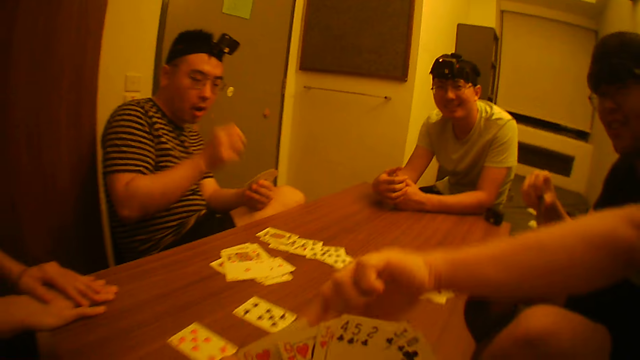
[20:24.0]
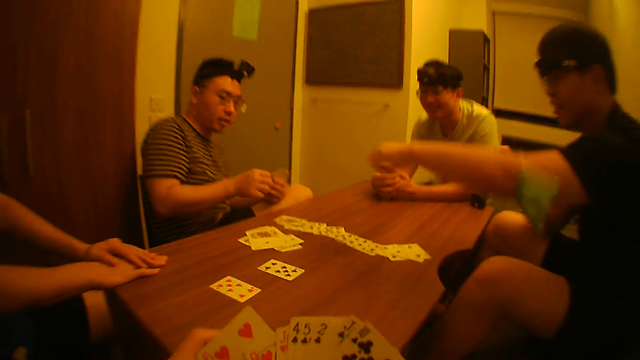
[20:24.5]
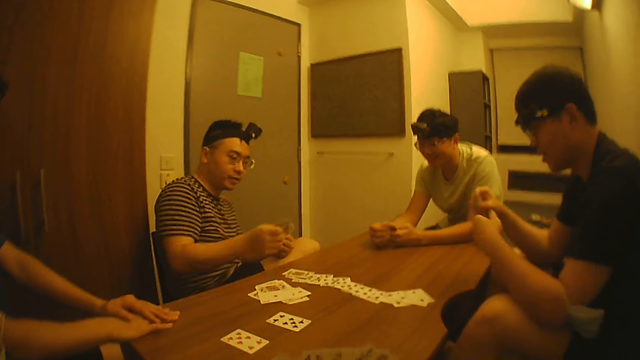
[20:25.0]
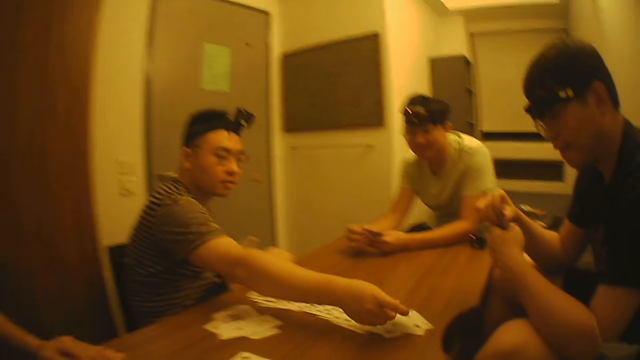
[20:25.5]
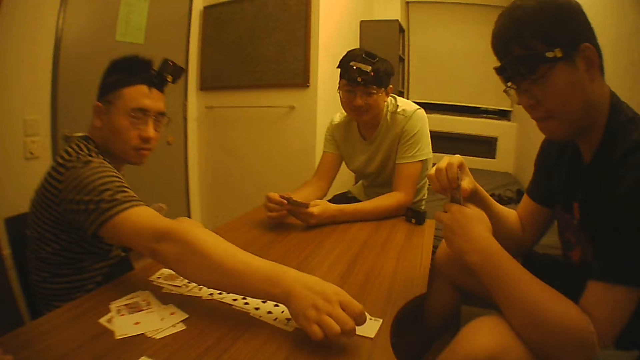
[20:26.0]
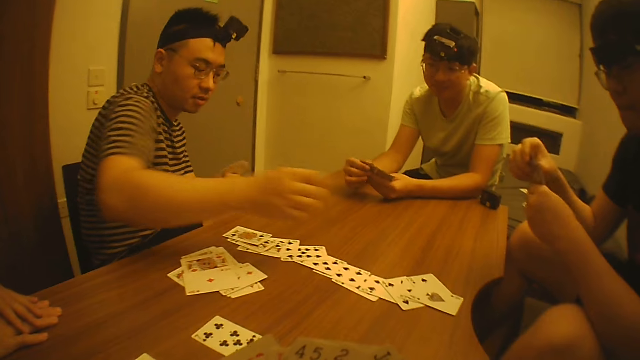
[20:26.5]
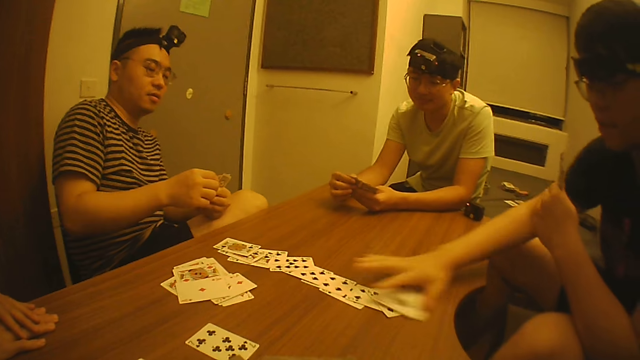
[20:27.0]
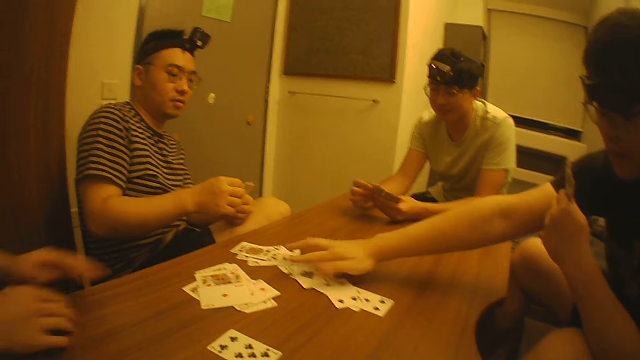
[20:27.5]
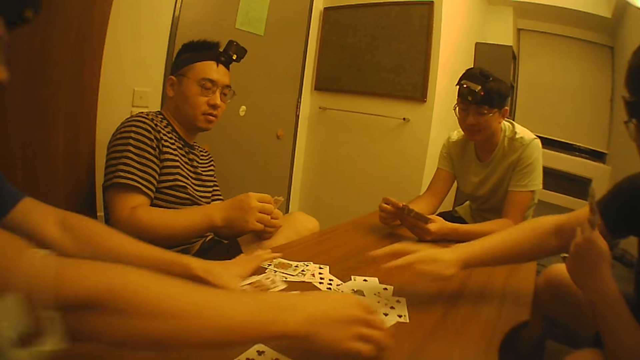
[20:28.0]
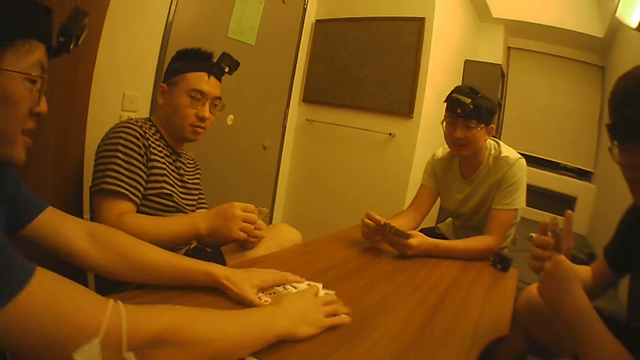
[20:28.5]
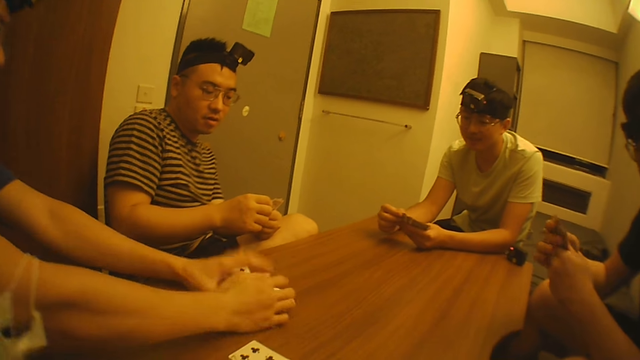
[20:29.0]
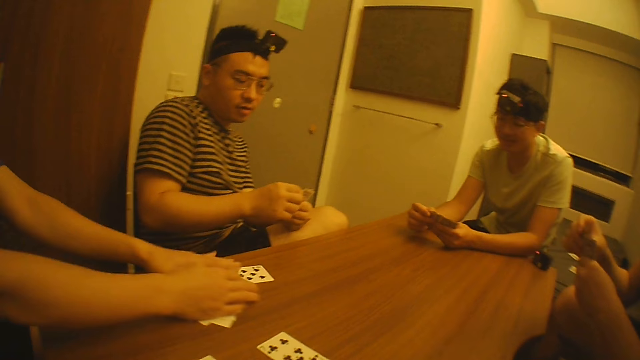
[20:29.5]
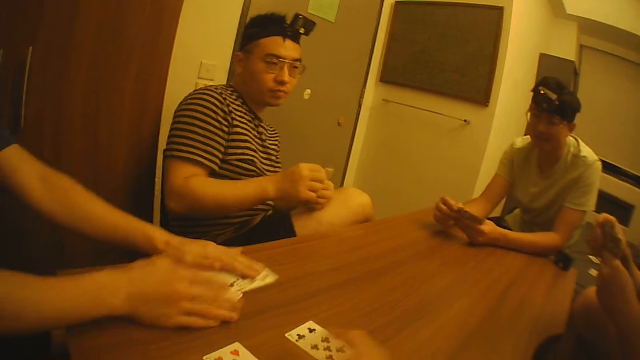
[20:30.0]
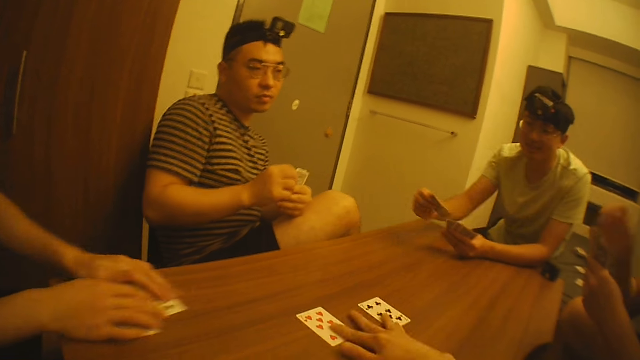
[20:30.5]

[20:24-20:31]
A man takes a card from his left hand with his right hand. Another man moves the left hand. The first man drops the card on the table with his right hand. The other man shifts the cards on the table with his right hand. Another man packs the cards on the table with his hands. The camera wearer moves two cards on the table with his right hand.

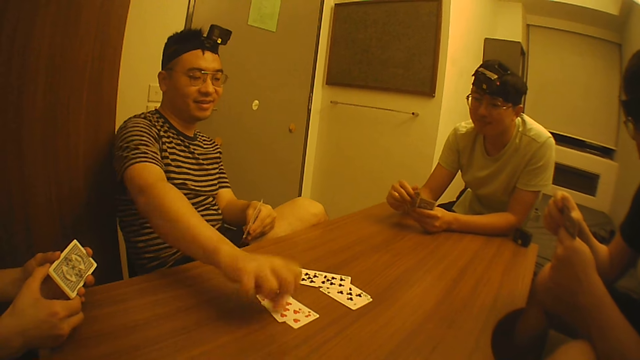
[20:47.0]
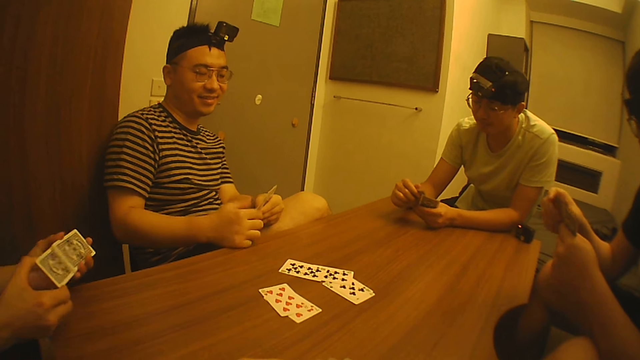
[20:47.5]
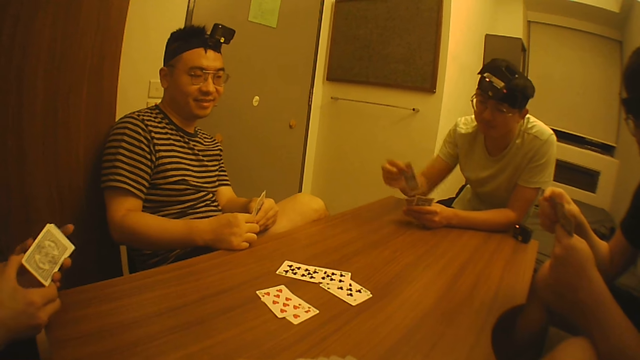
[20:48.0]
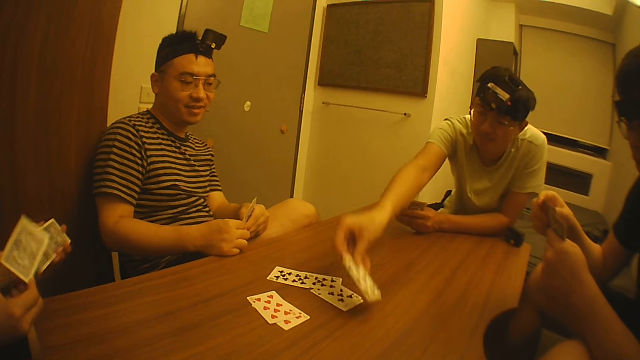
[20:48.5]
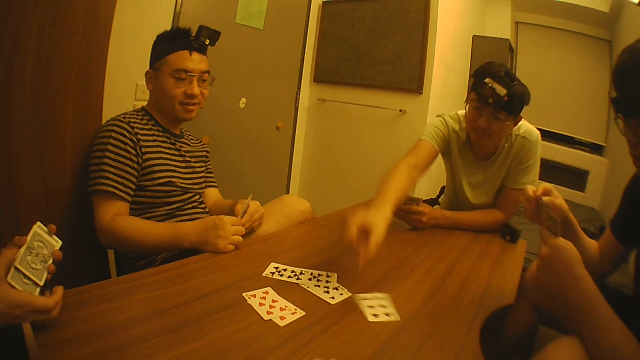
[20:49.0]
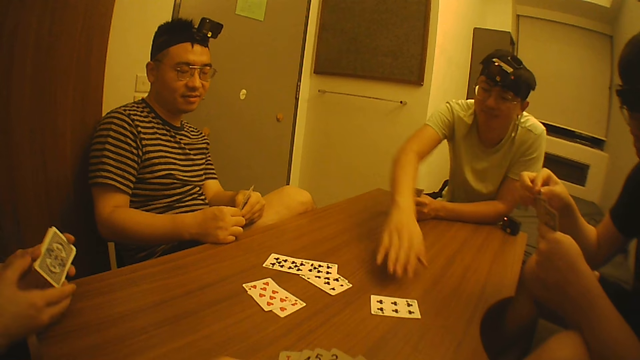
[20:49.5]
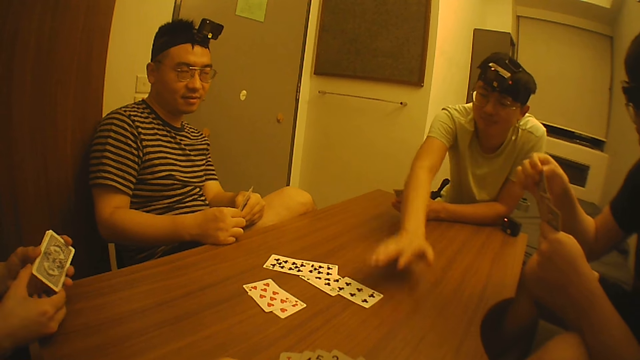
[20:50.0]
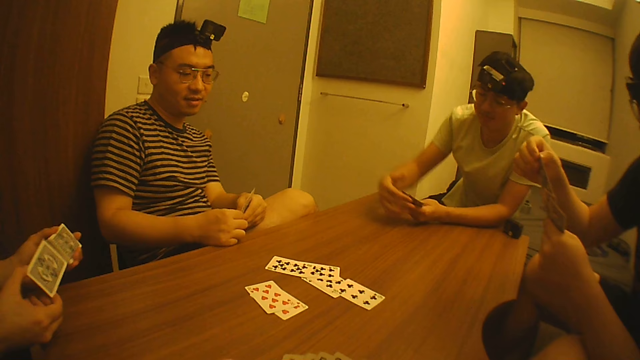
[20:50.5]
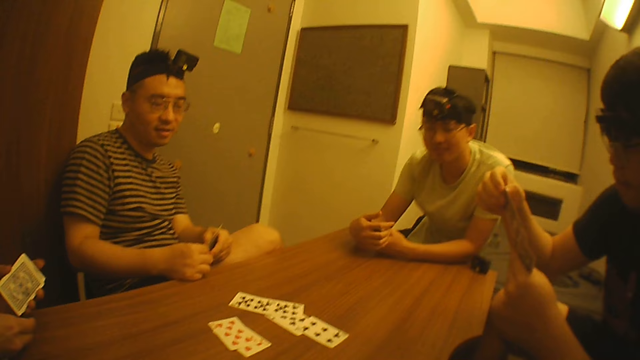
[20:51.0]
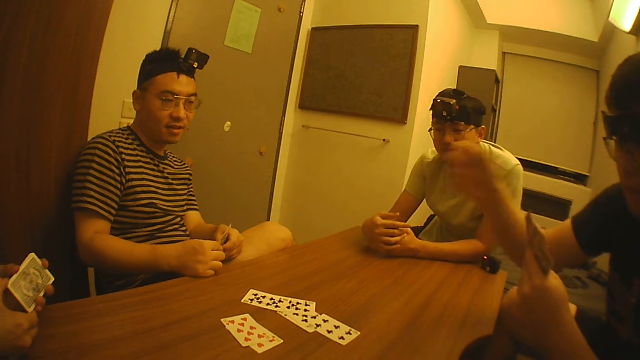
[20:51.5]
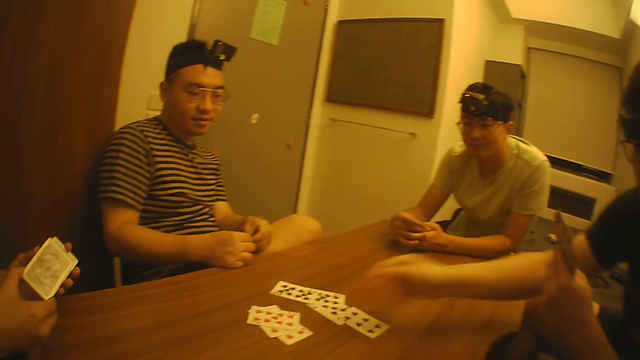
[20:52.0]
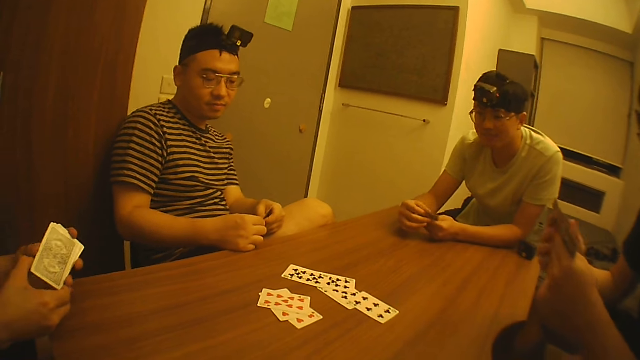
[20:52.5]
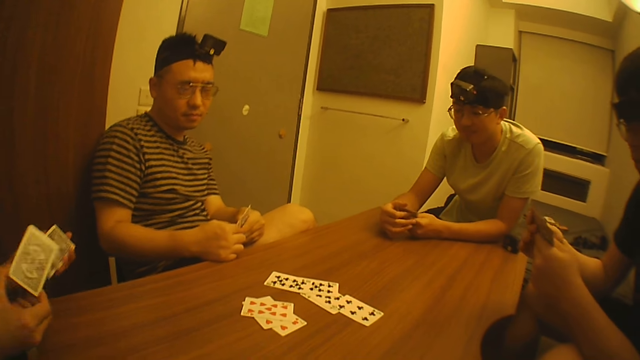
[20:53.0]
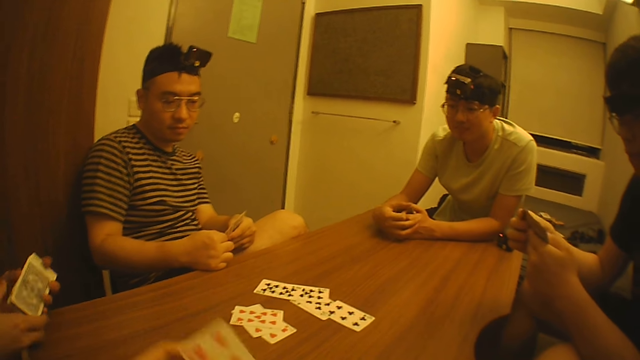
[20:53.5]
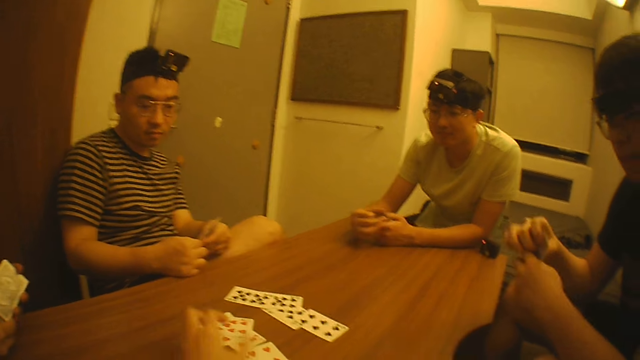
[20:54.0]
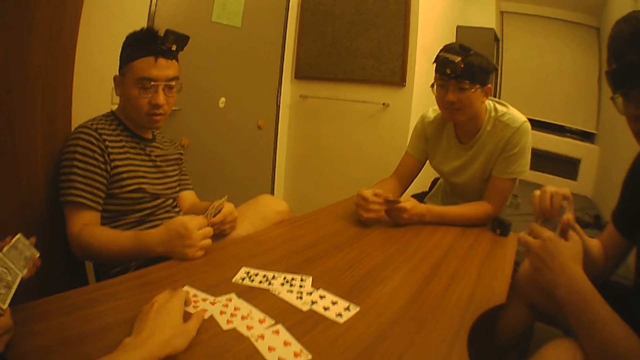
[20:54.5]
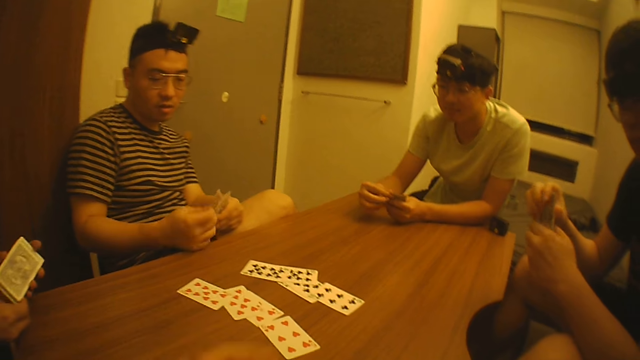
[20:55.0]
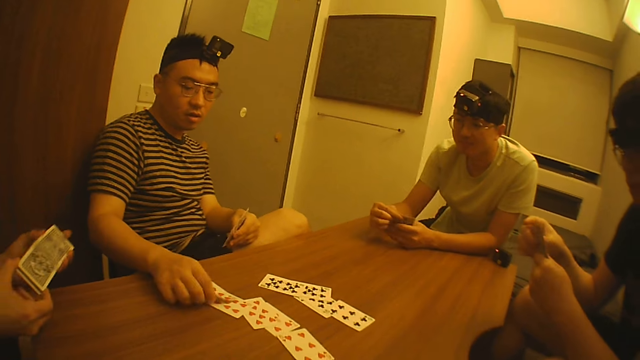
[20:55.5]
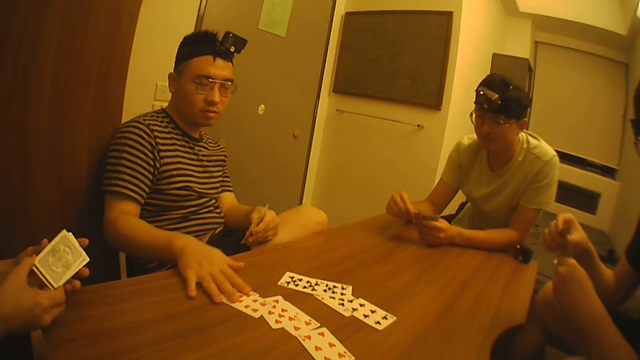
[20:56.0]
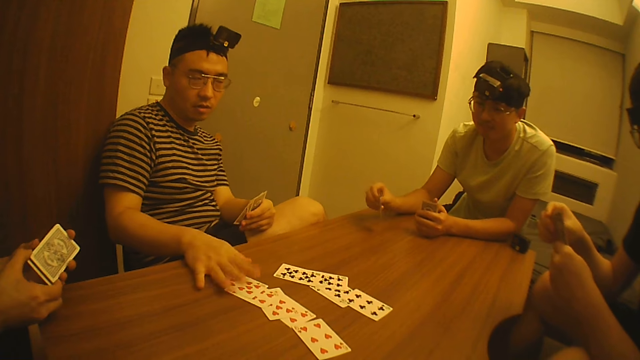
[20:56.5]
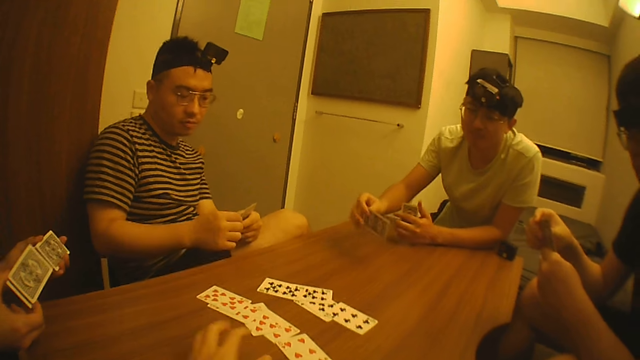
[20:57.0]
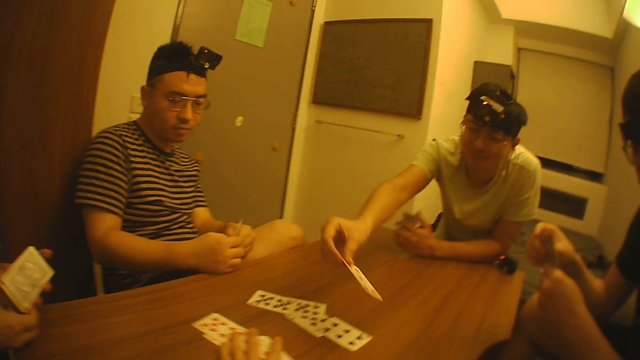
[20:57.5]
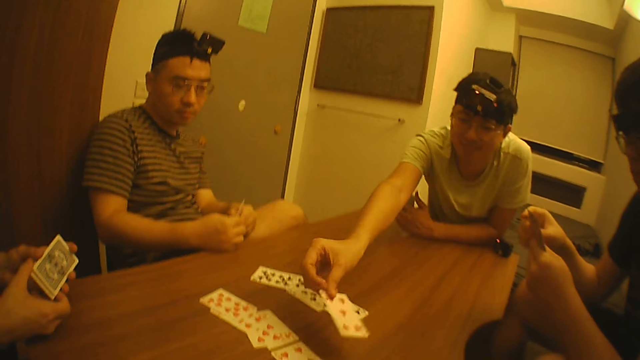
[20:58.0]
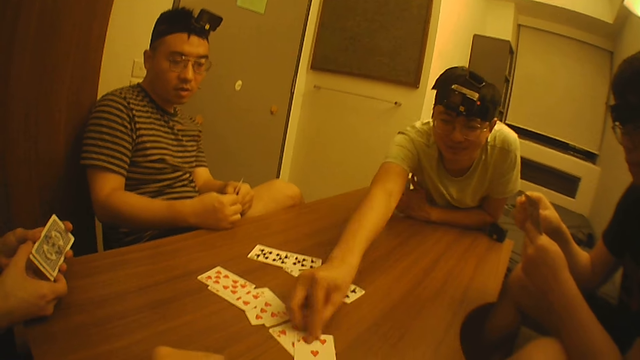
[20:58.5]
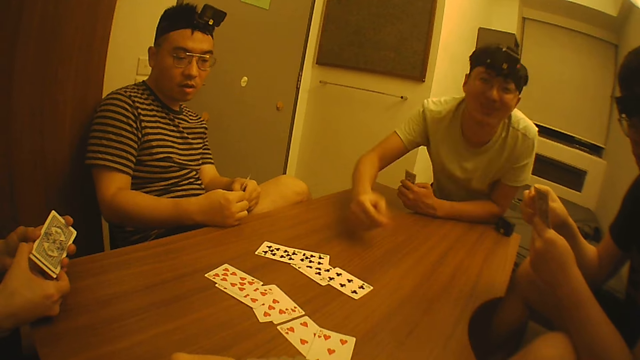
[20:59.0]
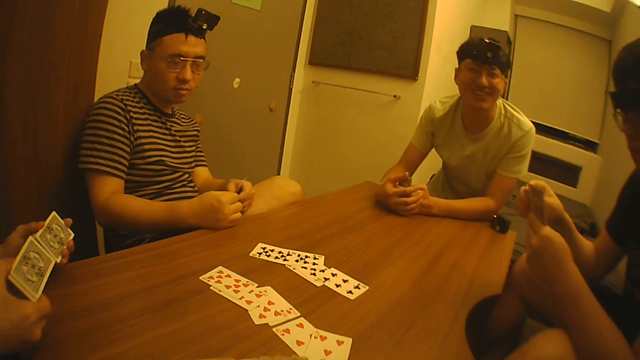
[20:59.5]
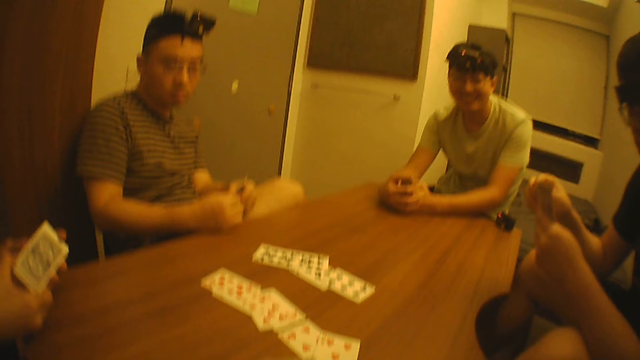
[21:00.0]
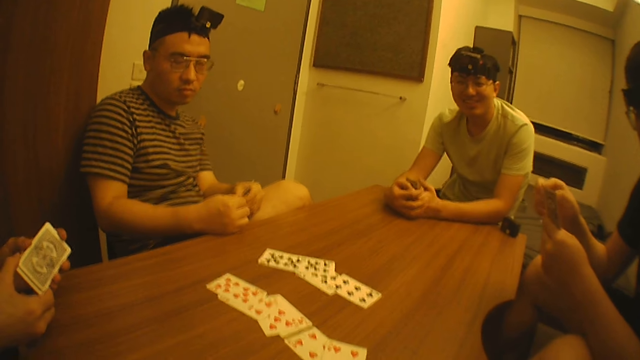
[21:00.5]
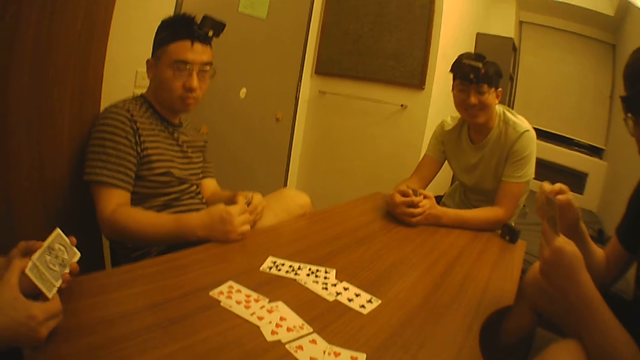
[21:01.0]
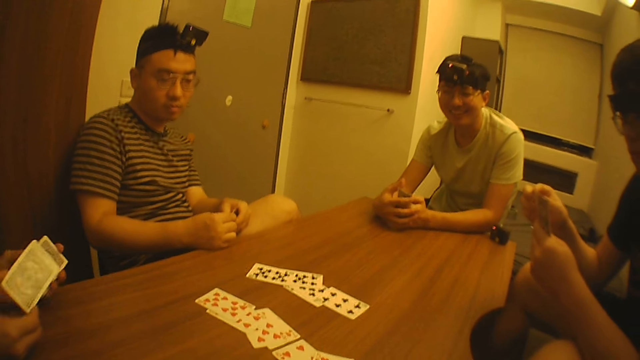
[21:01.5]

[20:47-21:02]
A man drops the card on the table with his right hand. Another man juggles the cards with both hands. A third man drops a card on the table with his right hand. The second man juggles the cards with both hands. The camera wearer drops a card on the table with his left hand and moves a card on the table with his left hand. The first man takes a card from his left hand with his right hand. The camera wearer holds a card with the left hand. A fourth man drops a card on the table with his right hand. The first man touches the card on the table. The first man drops the card on the table with his right hand. The first man interacts with the camera wearer. The camera wearer interacts with the third man, the first man, the fourth man and the second man.
